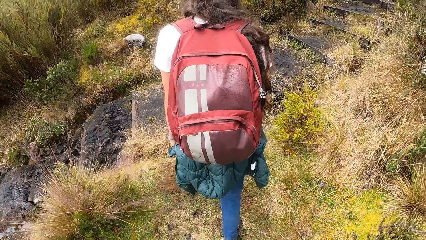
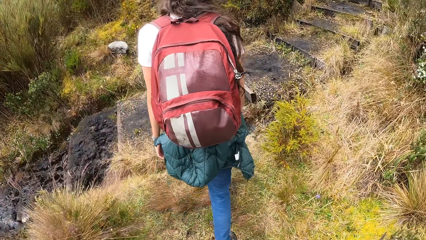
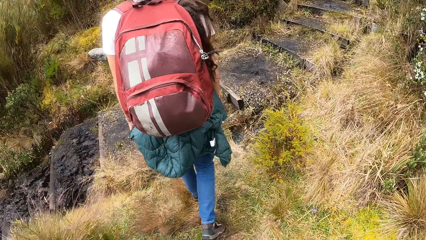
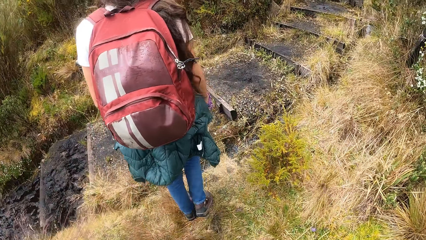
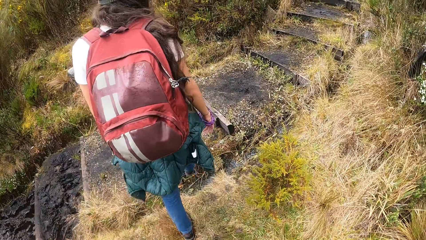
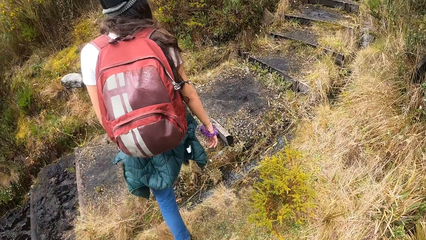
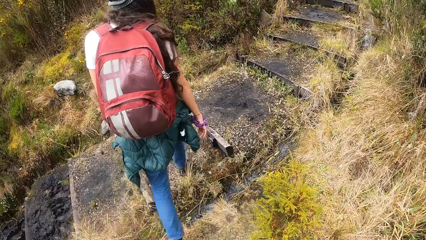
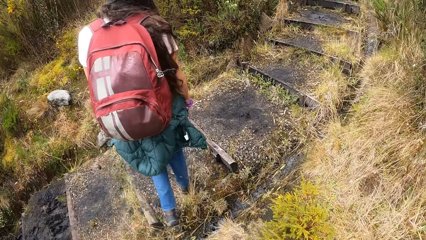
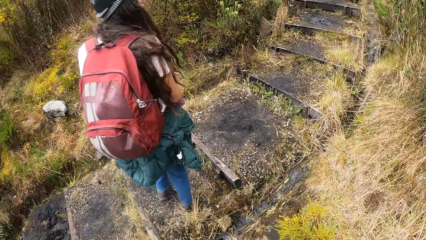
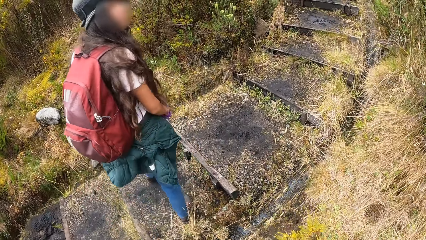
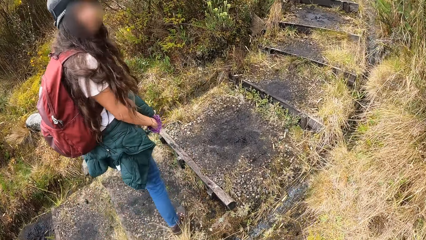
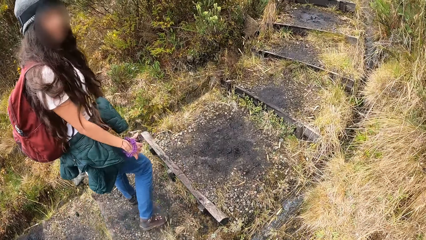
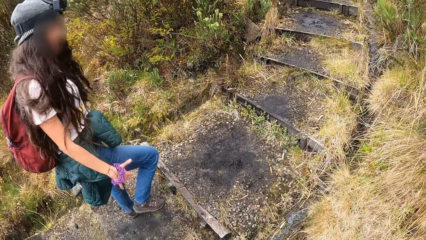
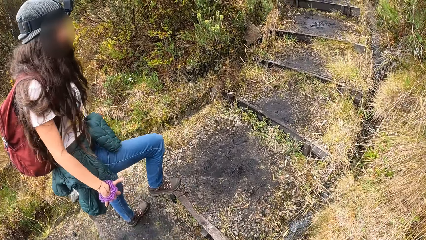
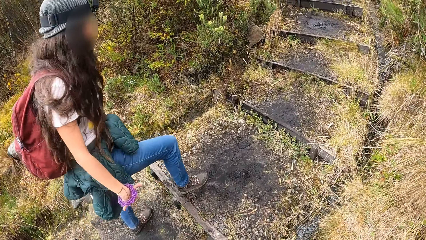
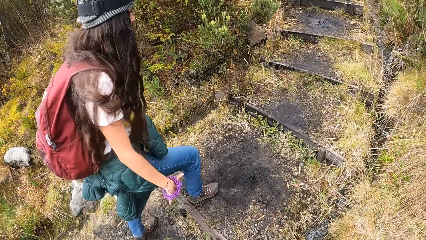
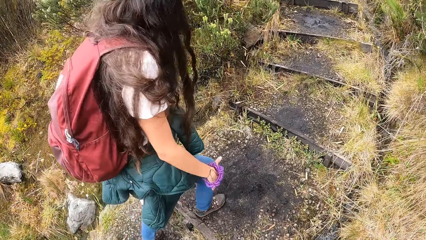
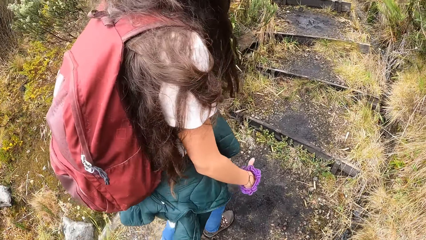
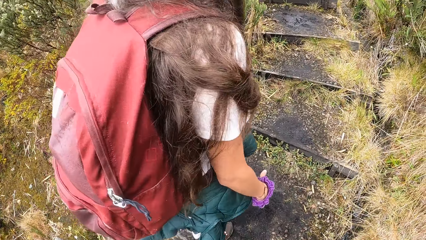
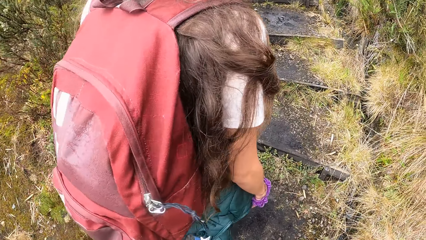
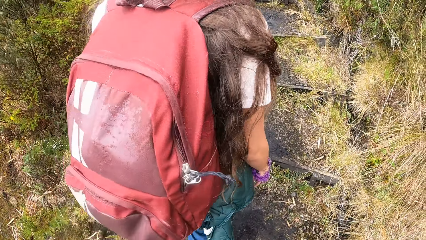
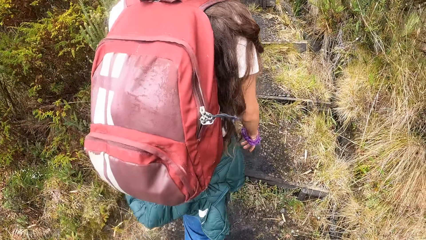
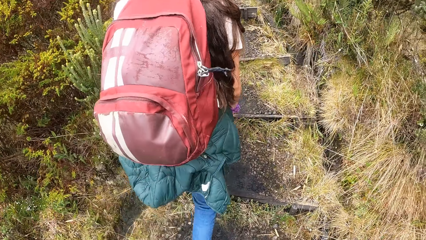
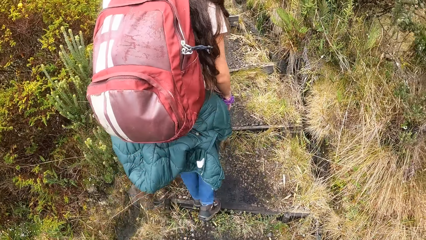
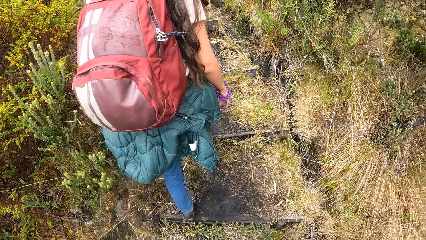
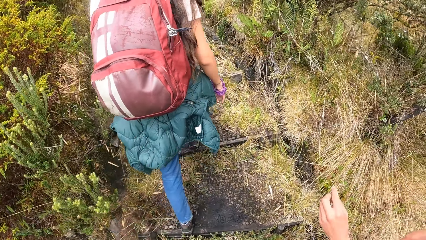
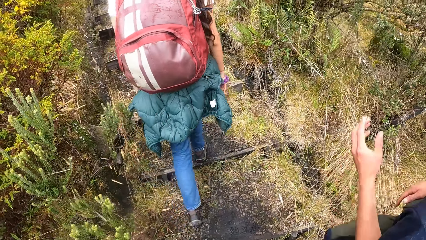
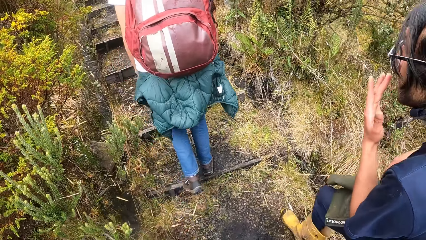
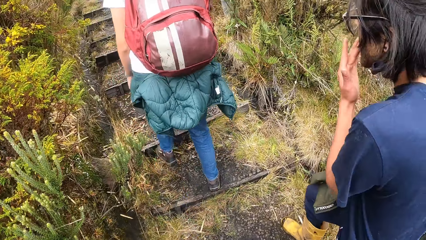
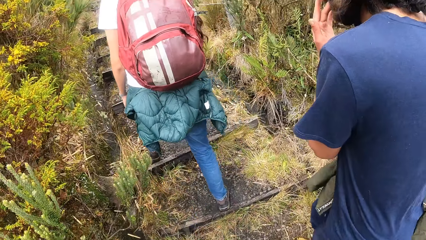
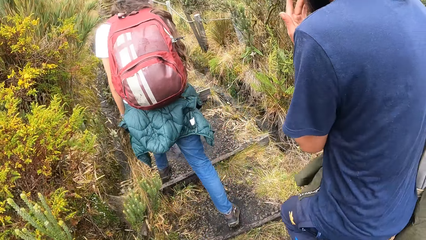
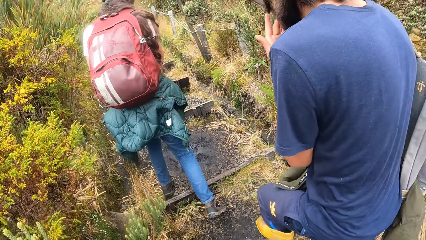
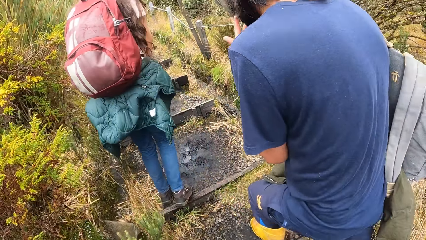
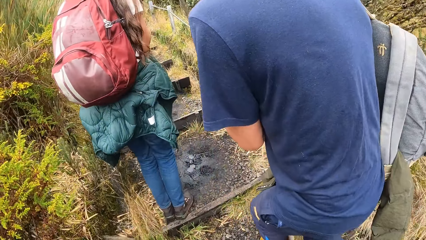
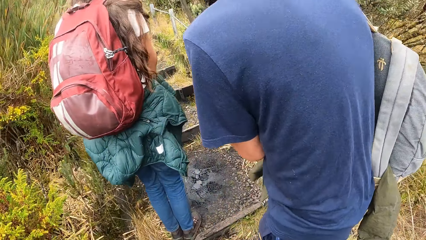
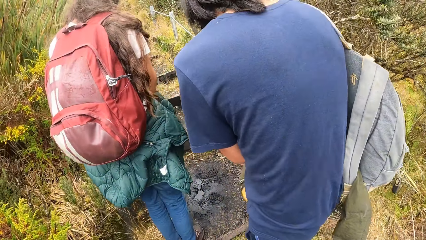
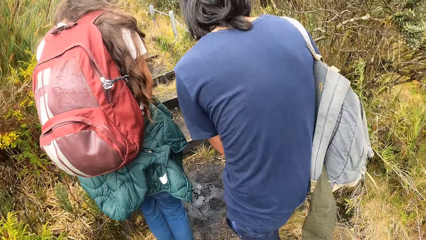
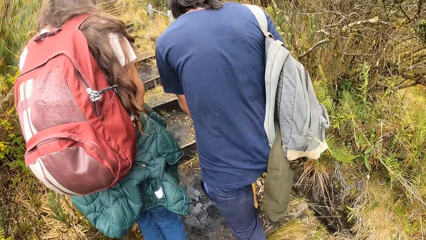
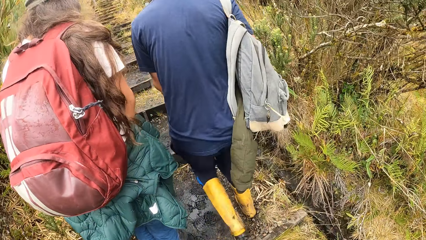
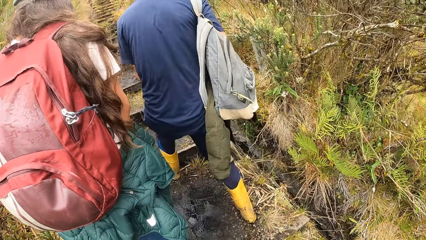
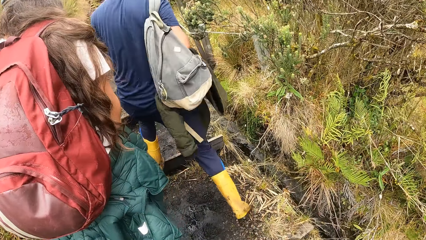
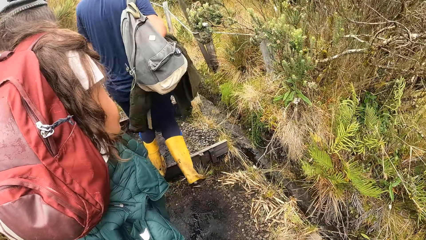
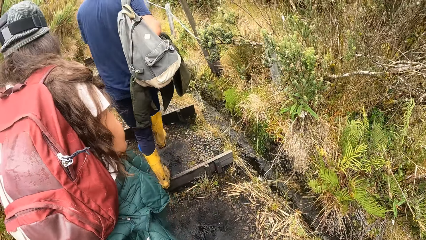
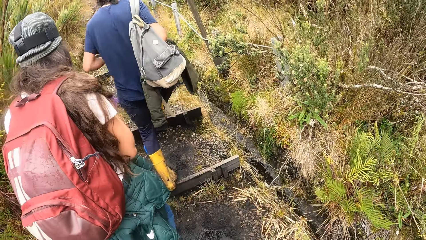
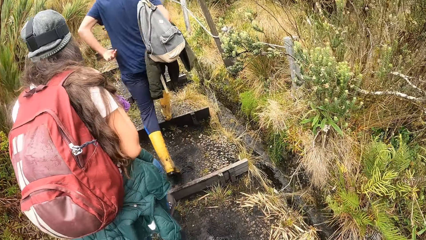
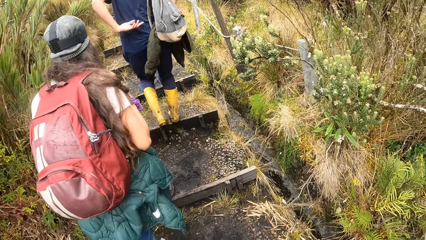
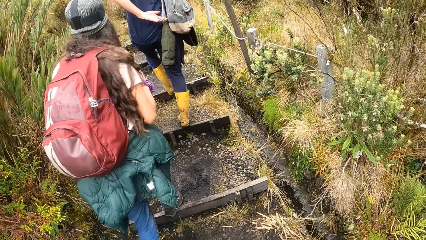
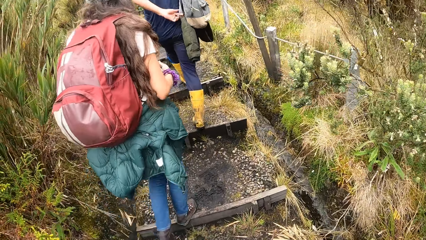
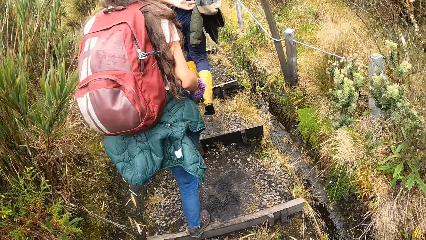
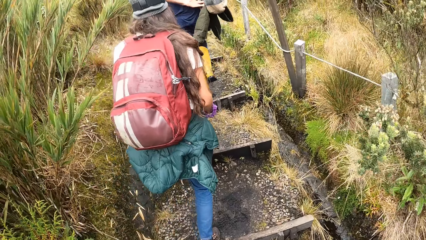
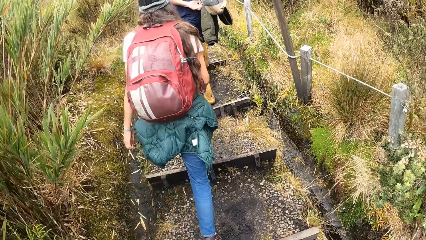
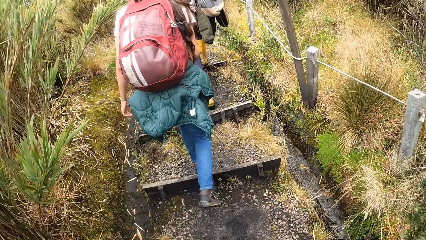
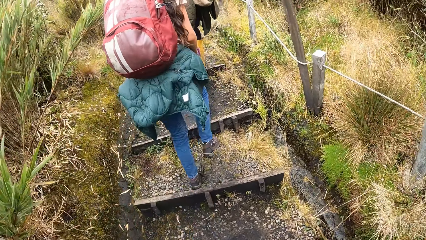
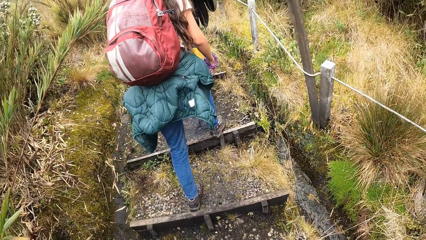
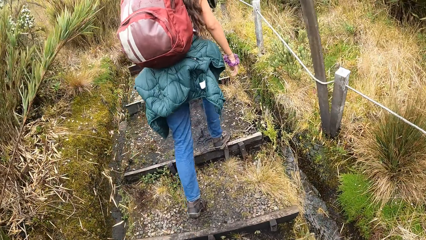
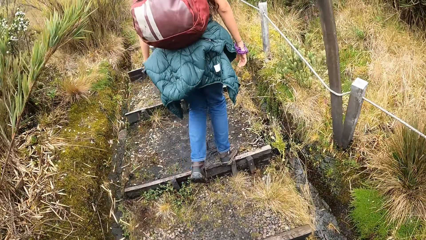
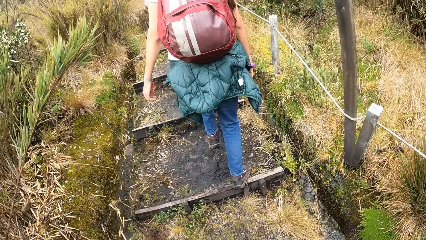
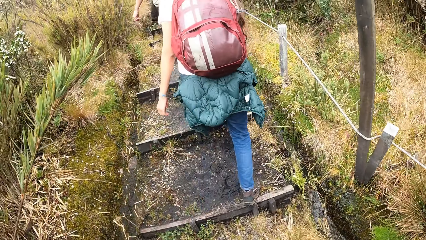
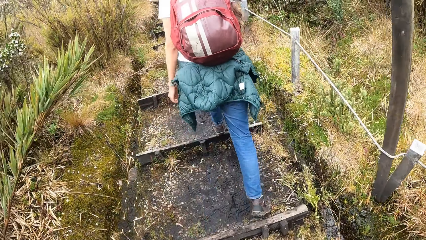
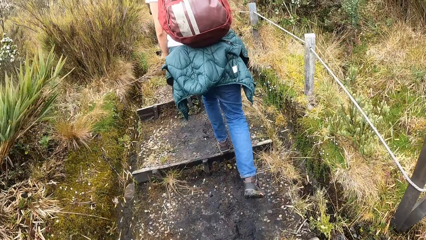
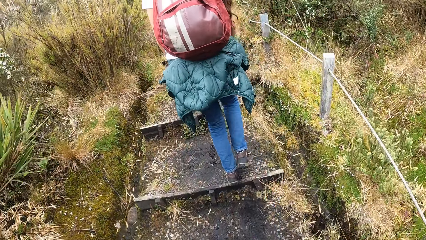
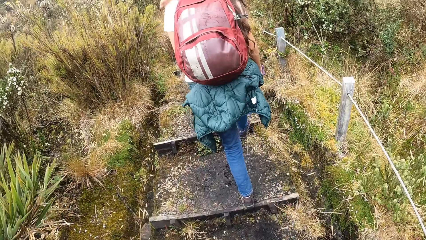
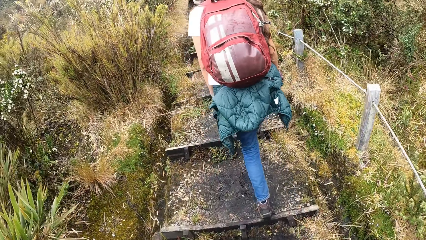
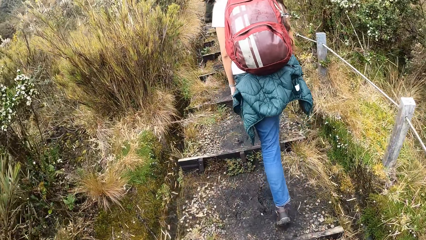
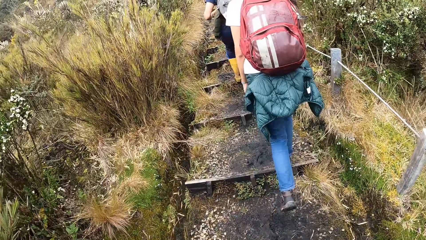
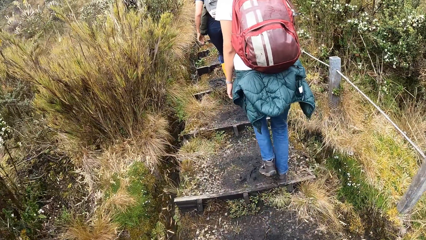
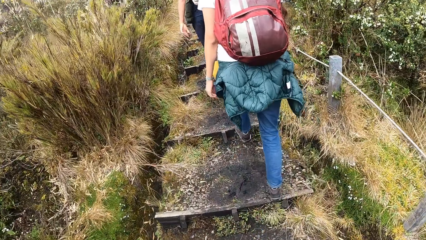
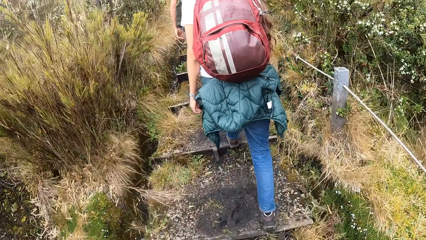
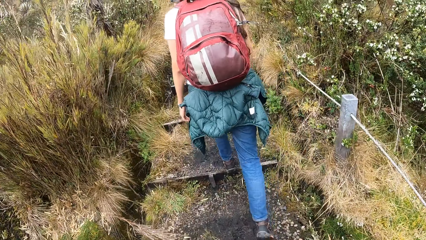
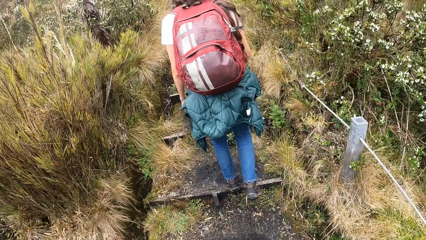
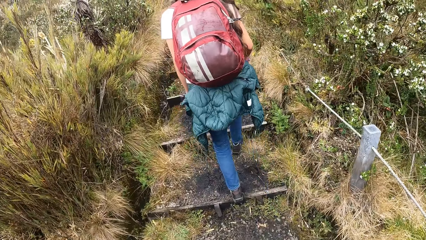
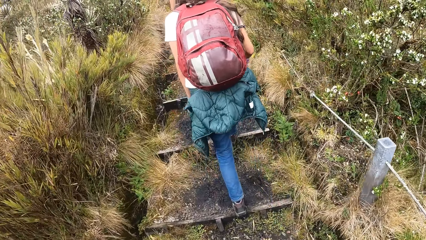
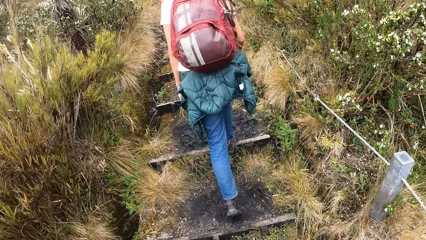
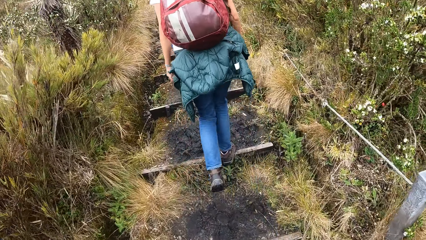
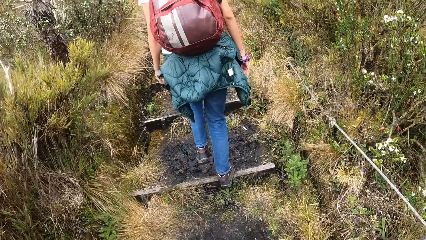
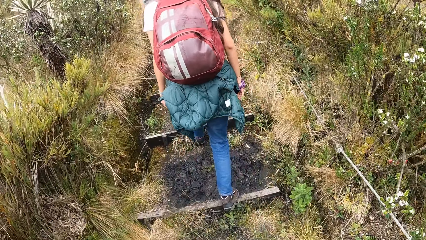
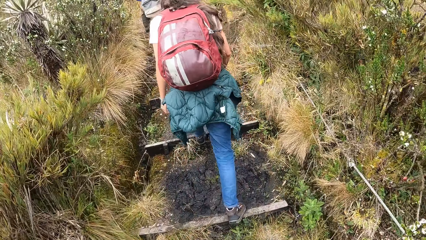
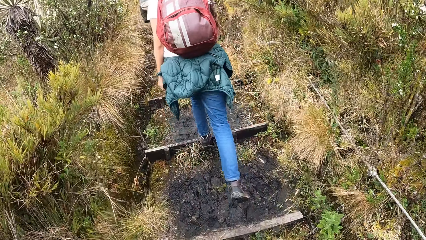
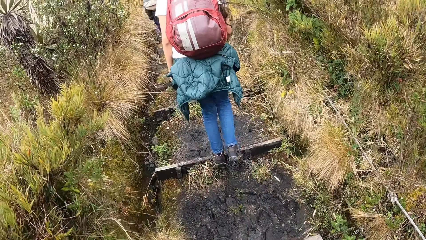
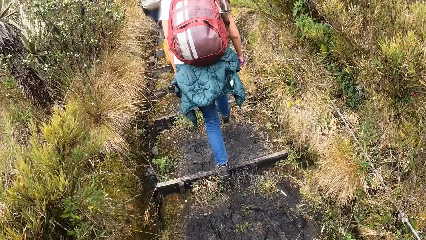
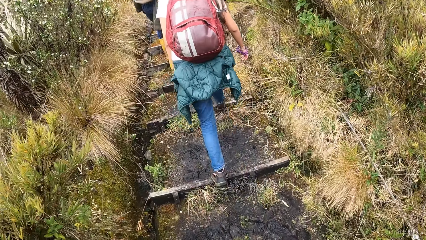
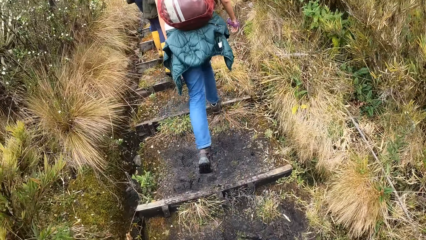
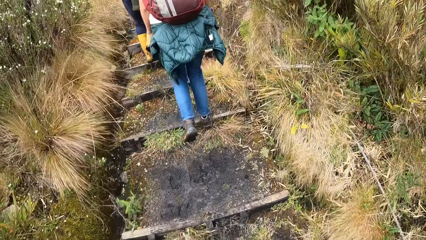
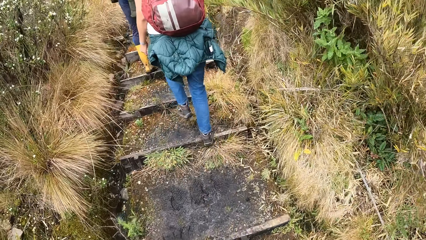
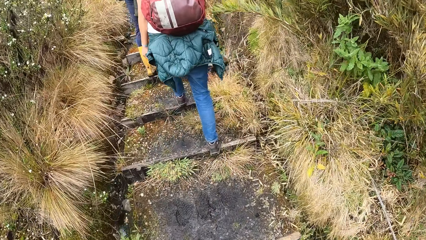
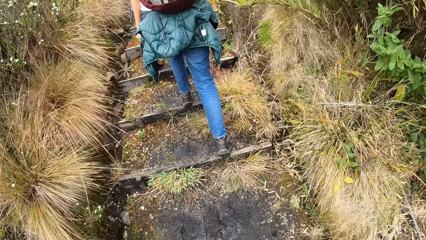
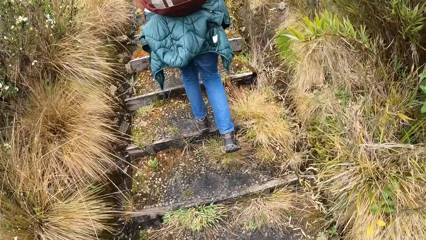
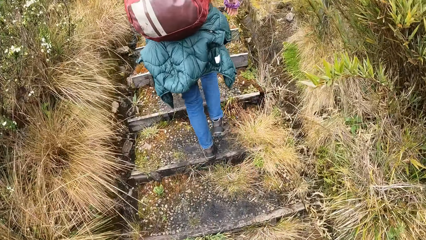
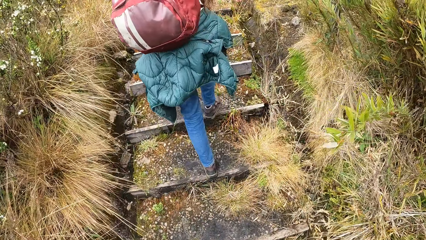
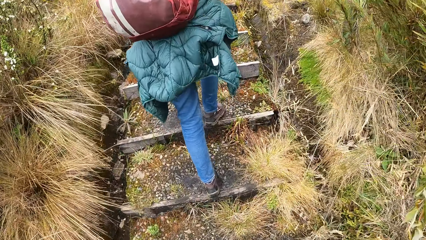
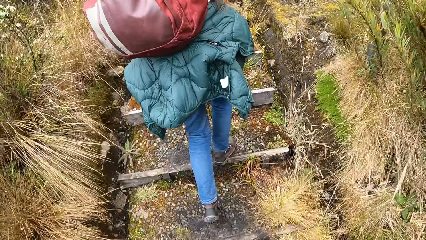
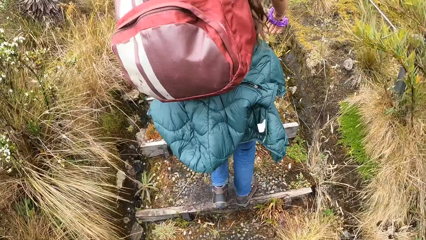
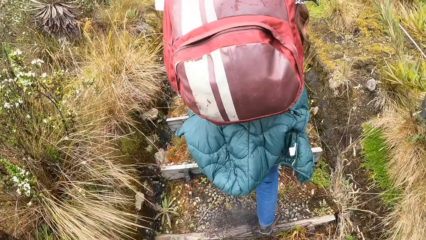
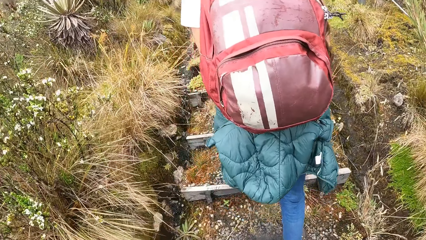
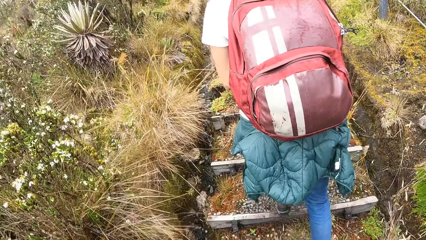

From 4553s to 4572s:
A woman climbs up the mountain stairs. The camera wearer climbs up the mountain stairs. A man climbs up the mountain stairs and adjusts his camera with his left hand. He adjusts a backpack on his shoulder with his left hand. The camera wearer walks up the hill.
